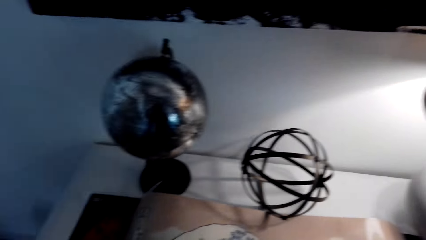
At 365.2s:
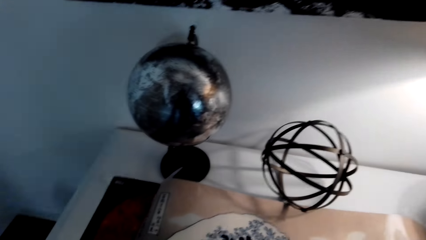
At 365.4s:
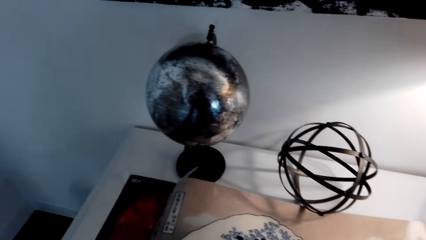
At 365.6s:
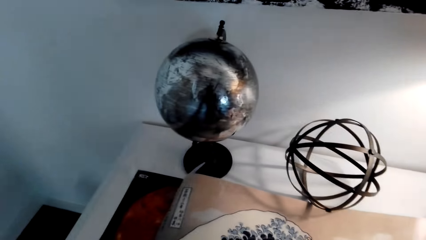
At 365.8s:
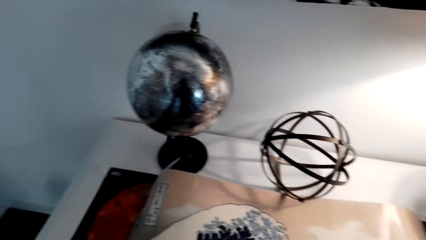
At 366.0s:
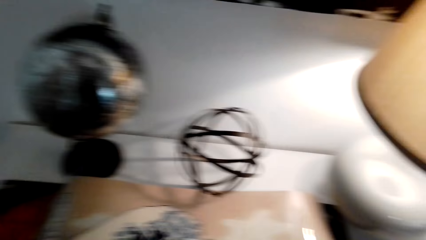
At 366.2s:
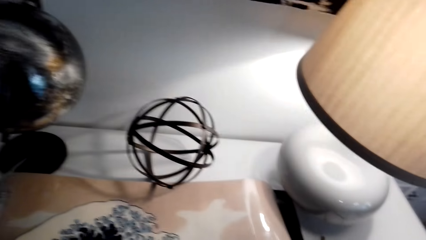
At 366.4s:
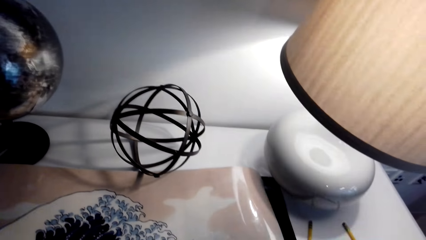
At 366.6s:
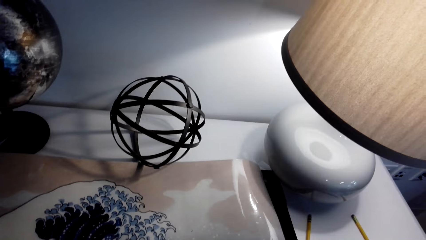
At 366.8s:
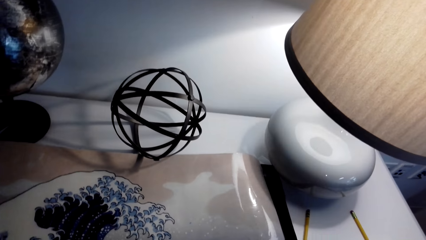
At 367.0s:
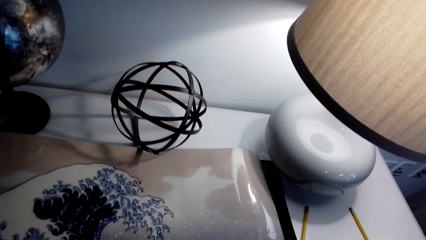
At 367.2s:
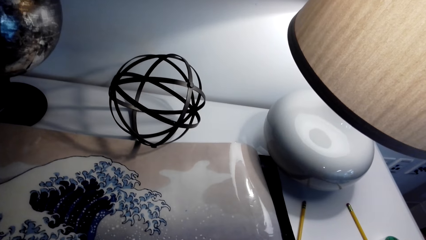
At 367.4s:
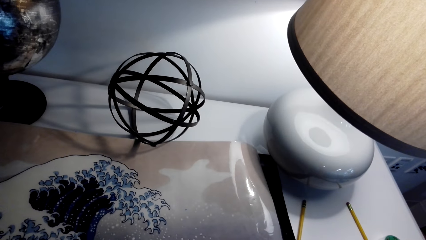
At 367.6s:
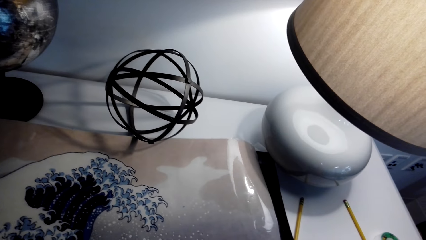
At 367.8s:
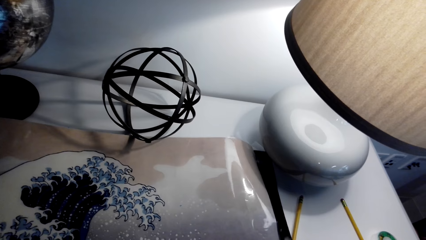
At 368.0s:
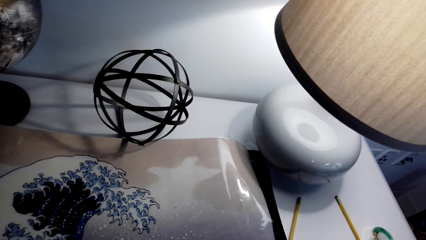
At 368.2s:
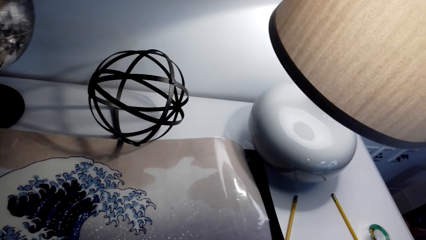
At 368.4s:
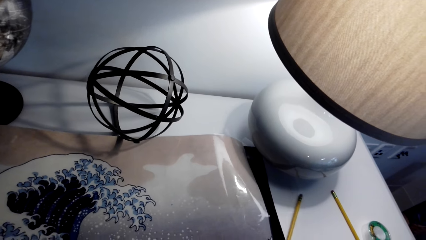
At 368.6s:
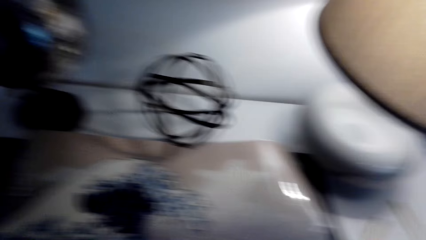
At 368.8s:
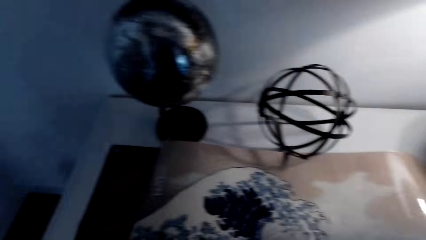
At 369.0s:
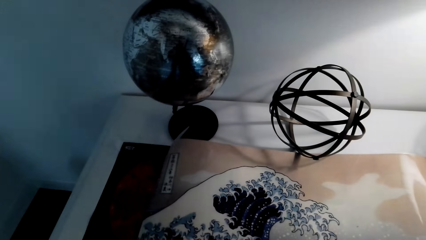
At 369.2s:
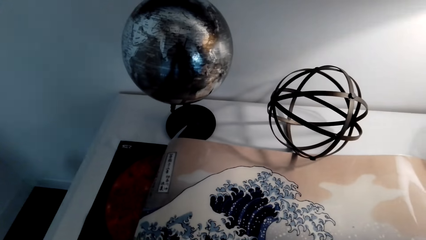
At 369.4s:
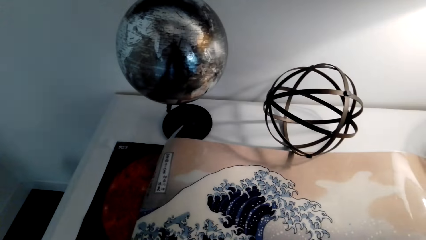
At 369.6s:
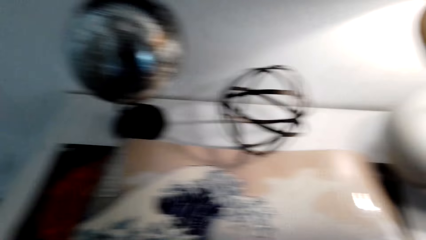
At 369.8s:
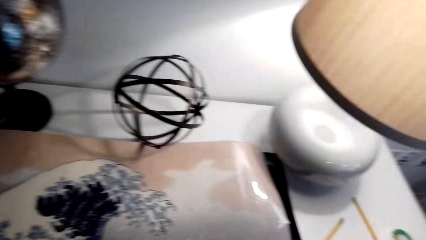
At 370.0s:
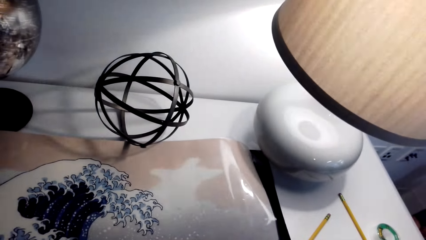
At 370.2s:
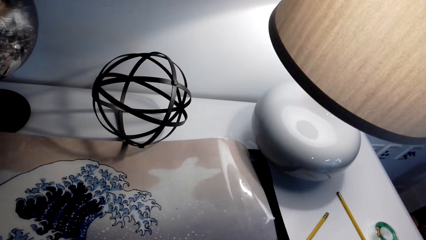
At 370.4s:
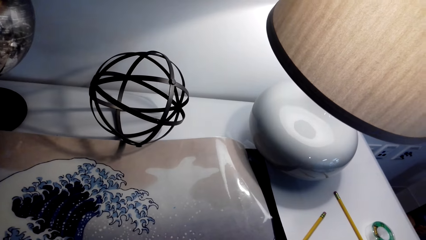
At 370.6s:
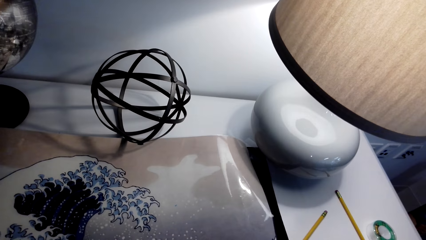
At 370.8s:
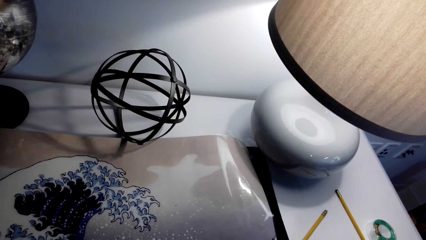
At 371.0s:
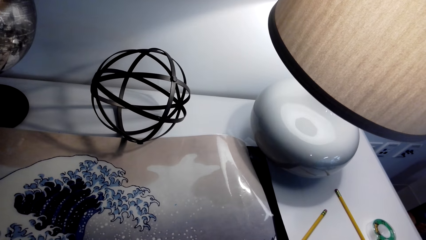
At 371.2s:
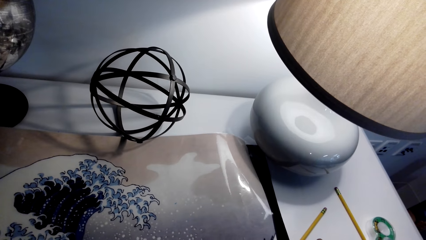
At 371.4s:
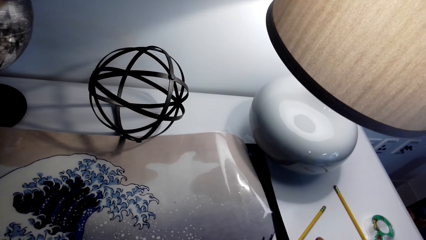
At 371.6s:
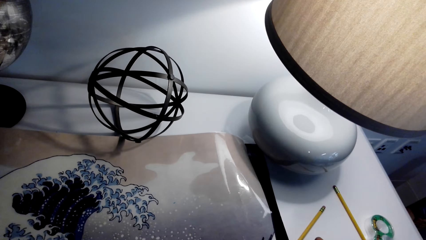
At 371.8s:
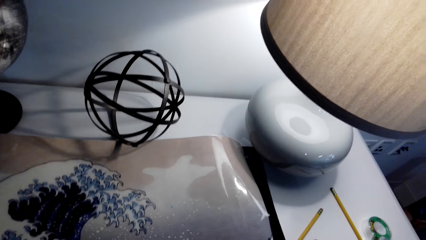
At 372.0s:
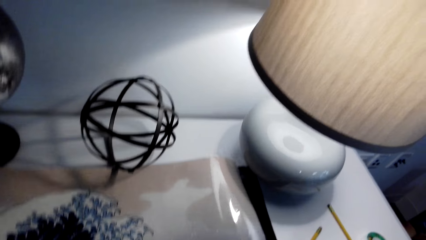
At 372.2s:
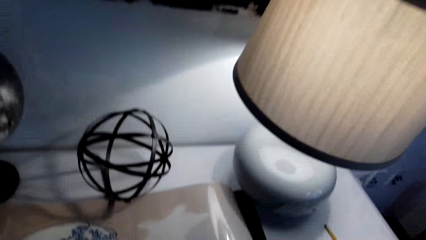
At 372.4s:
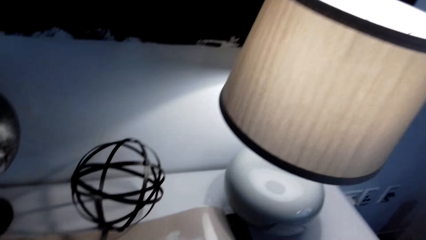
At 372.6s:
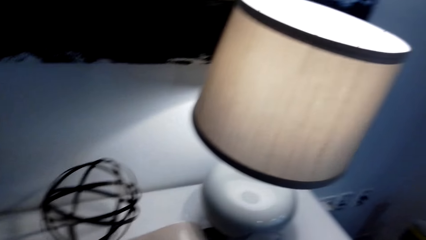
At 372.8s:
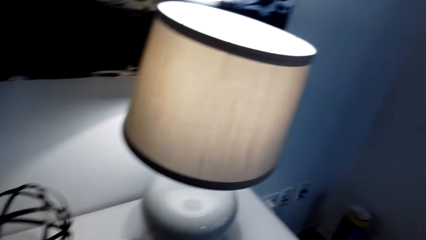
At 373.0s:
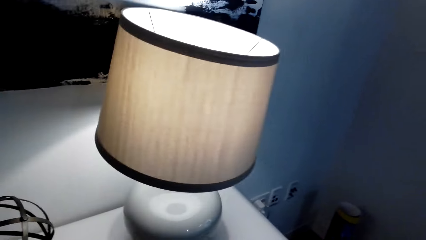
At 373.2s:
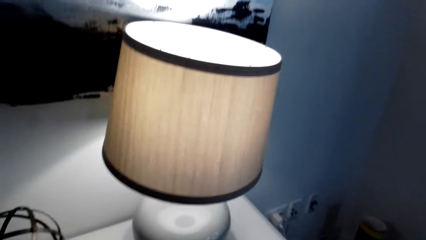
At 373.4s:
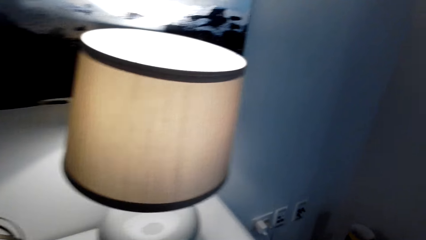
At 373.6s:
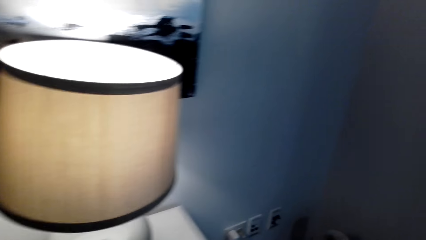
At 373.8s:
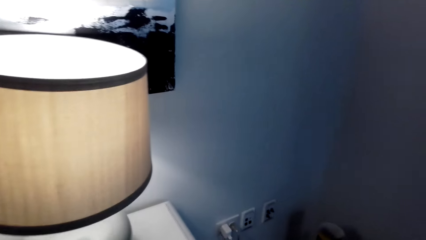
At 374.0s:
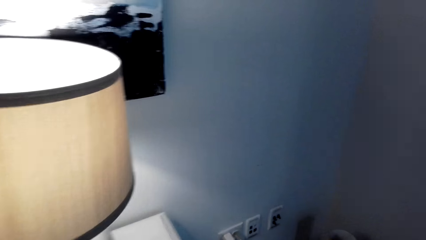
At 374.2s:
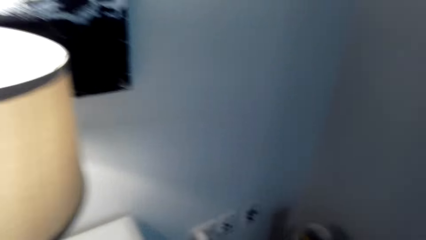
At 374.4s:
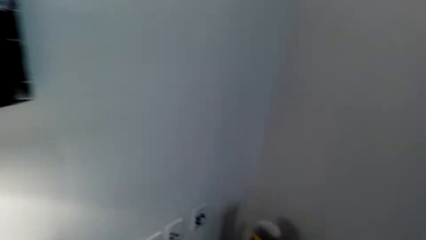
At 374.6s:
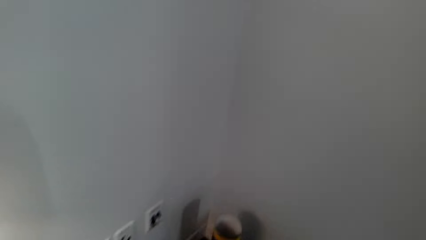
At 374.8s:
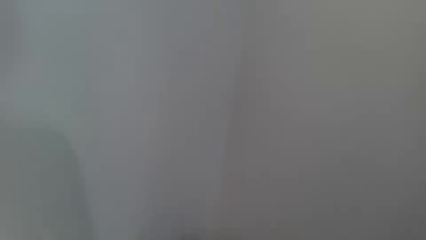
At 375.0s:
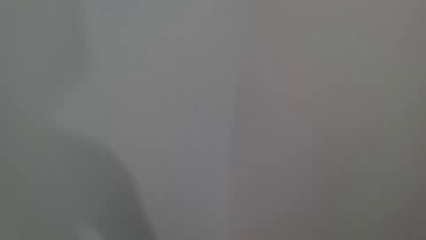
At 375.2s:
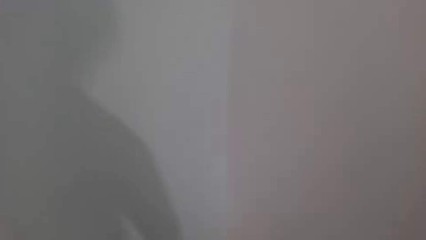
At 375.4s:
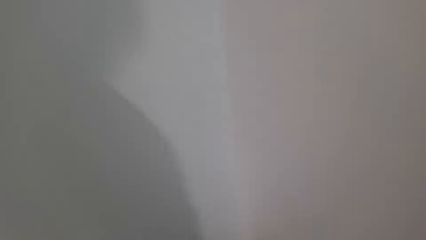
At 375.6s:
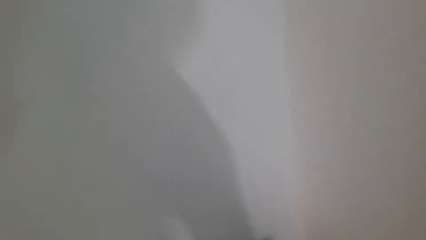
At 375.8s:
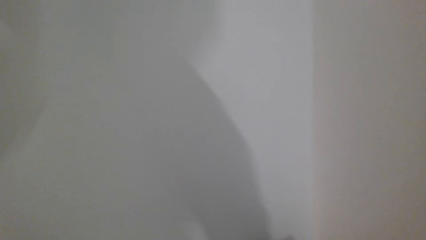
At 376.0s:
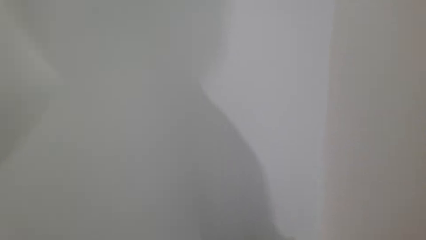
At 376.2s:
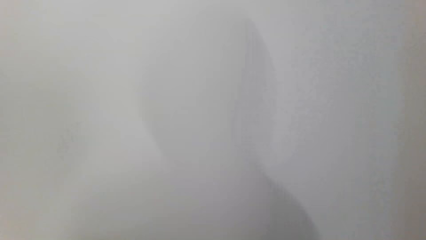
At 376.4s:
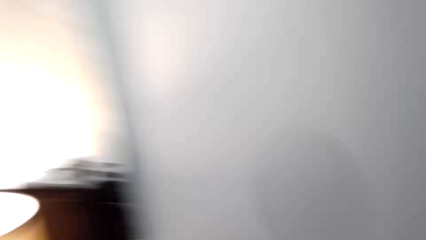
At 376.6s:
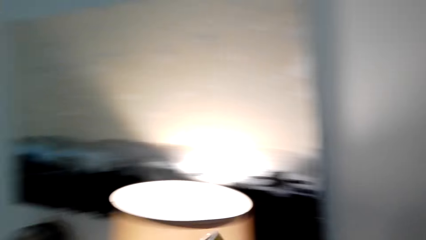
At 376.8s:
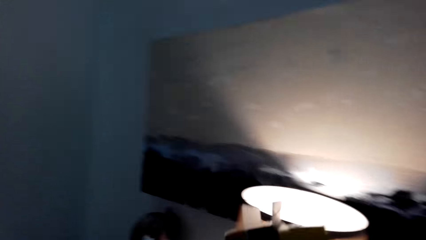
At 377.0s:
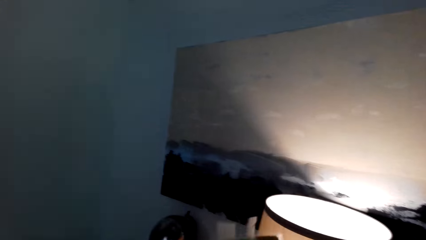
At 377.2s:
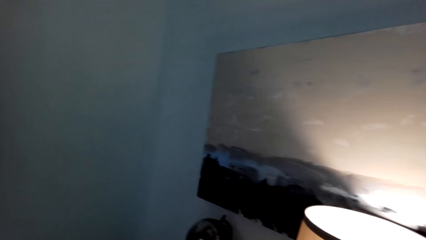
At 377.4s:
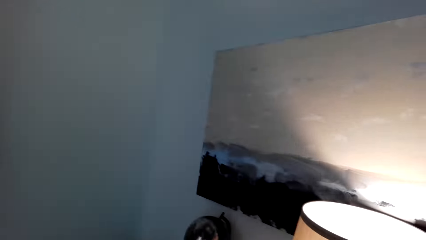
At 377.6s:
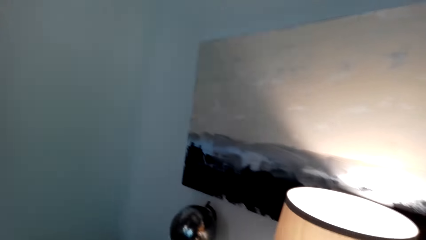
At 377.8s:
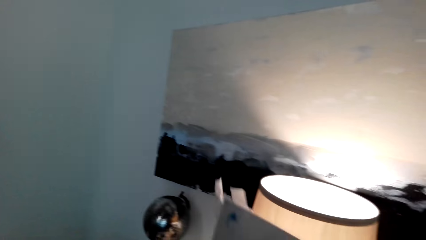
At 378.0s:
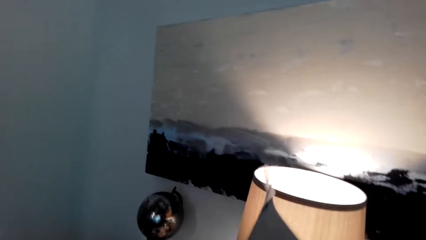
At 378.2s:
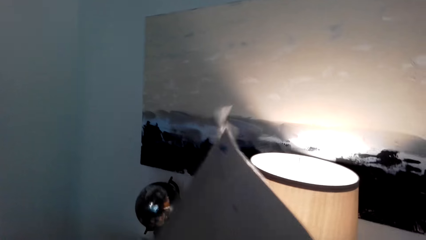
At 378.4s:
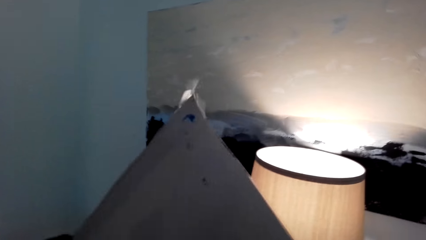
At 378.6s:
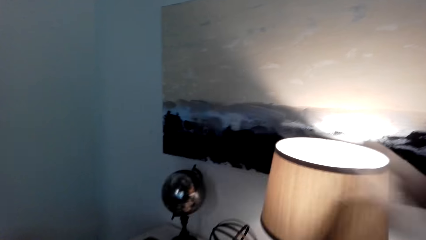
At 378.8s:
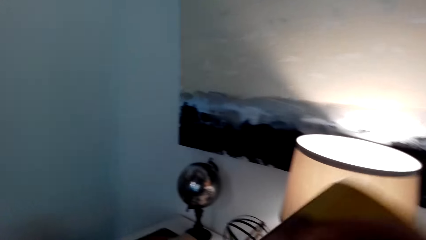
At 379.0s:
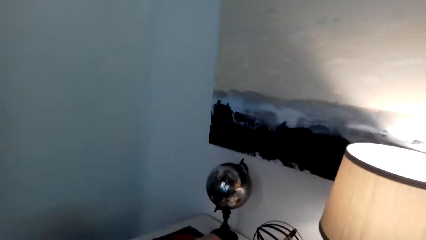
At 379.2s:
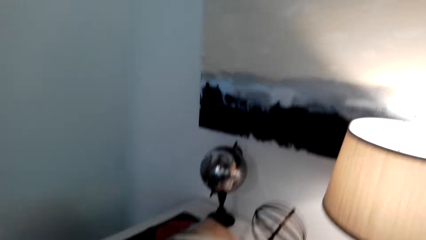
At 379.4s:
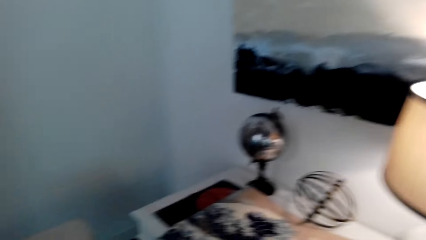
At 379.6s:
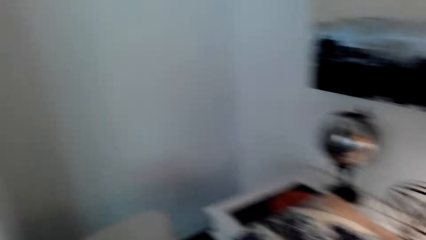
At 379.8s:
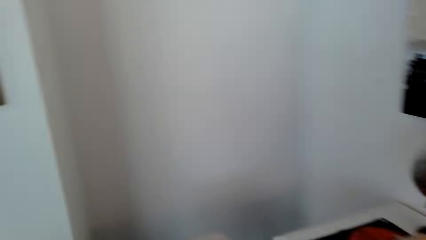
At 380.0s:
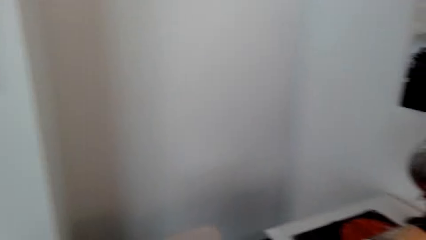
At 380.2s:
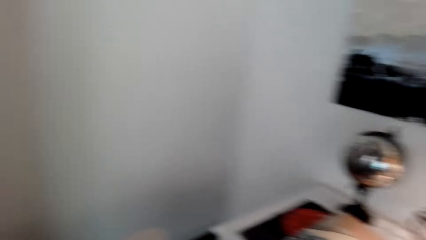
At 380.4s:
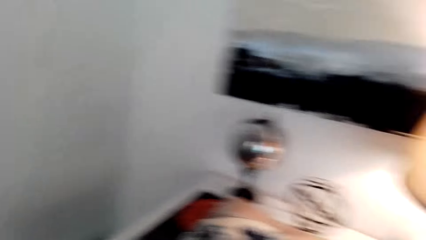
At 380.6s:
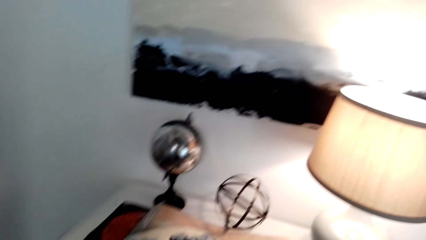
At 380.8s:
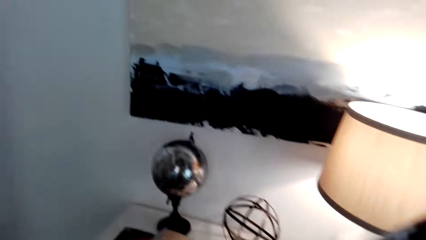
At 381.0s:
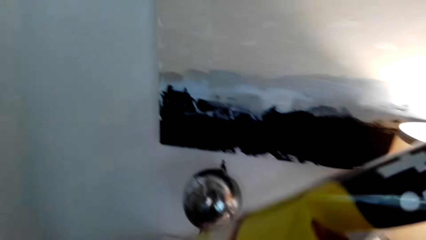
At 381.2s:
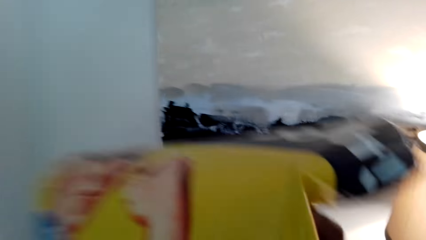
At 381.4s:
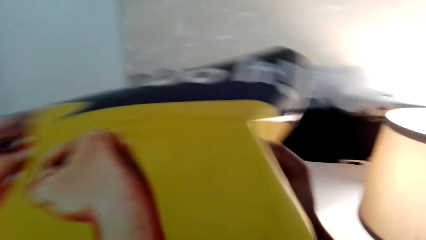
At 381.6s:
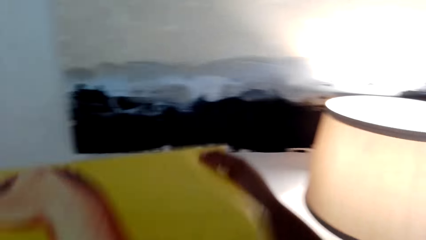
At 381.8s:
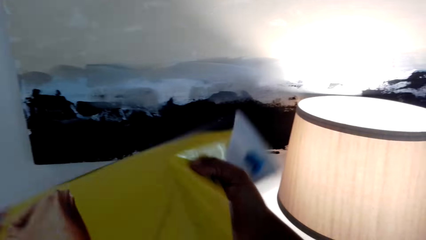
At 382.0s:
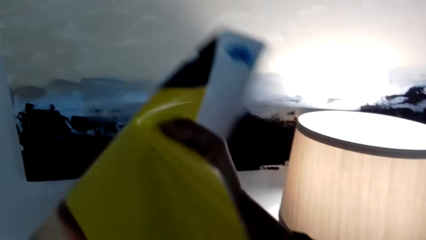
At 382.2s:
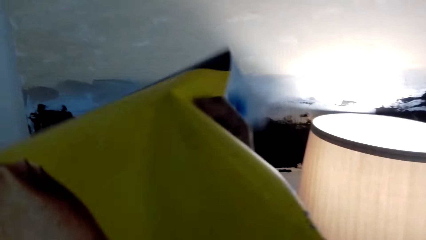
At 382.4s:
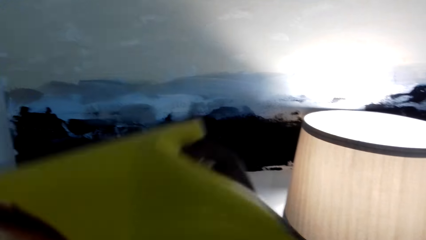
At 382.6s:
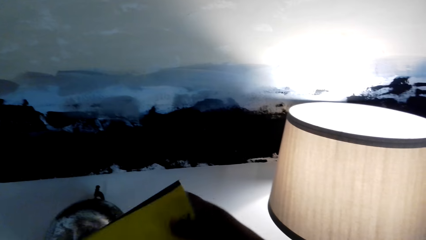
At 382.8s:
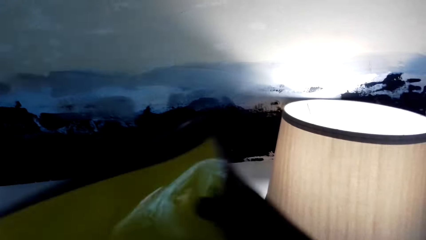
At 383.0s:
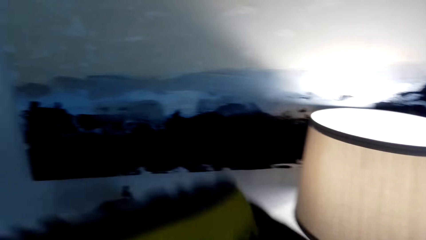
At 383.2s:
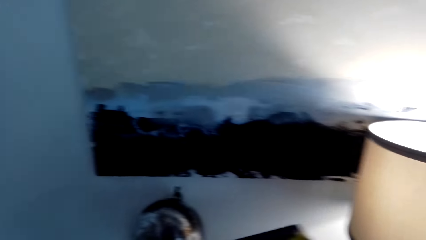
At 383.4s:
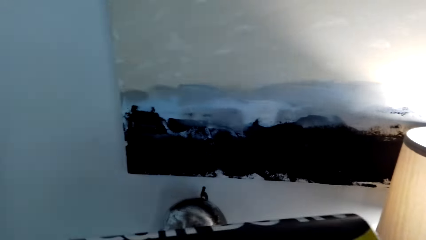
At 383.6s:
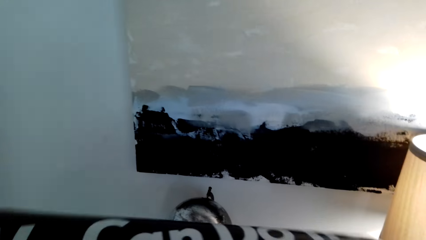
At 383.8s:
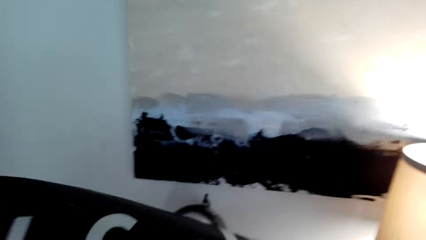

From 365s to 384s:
The camera wearer stares at the posters on the table. They look around. They straighten the poster. They pick up another poster.
